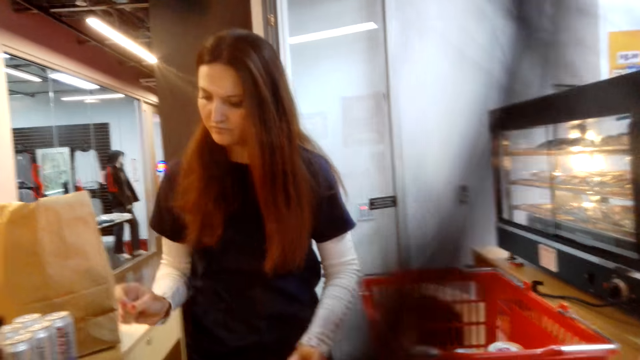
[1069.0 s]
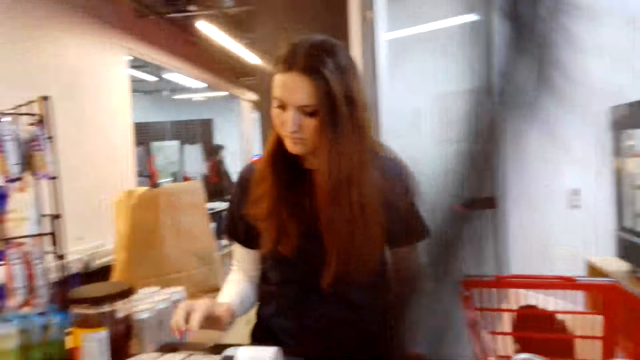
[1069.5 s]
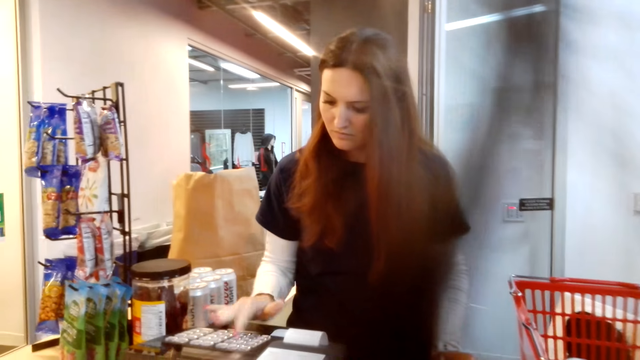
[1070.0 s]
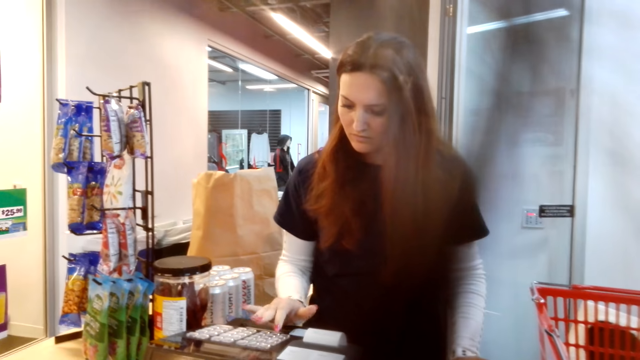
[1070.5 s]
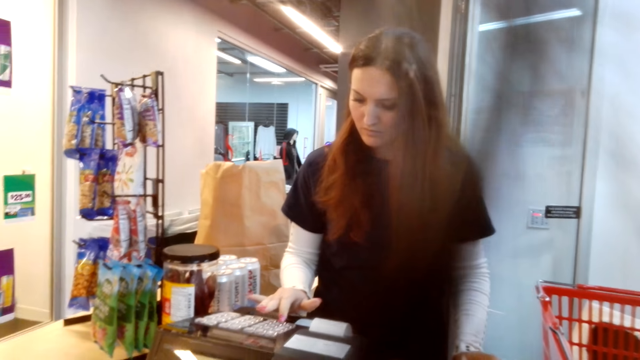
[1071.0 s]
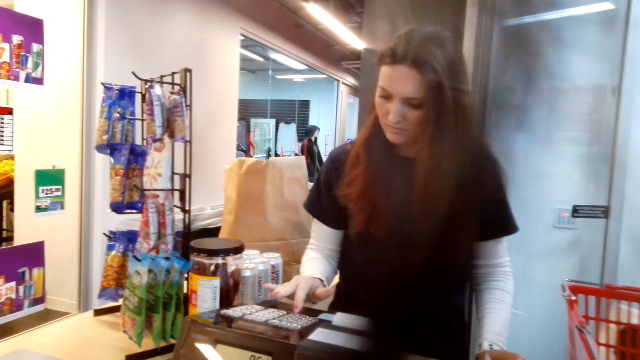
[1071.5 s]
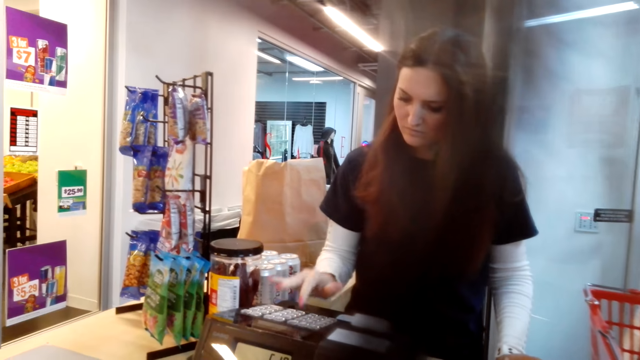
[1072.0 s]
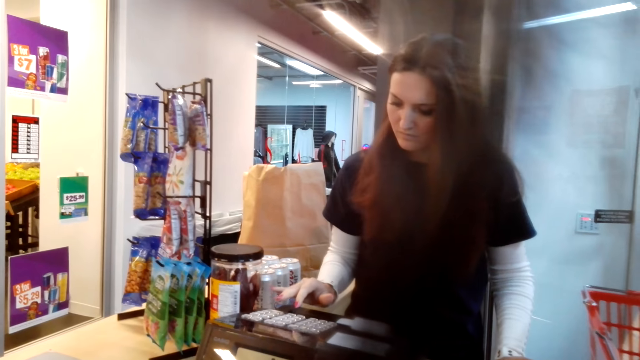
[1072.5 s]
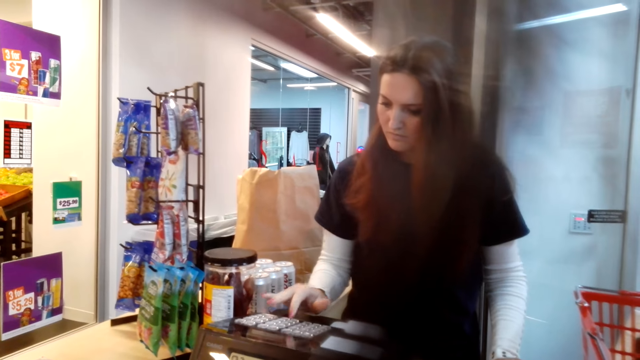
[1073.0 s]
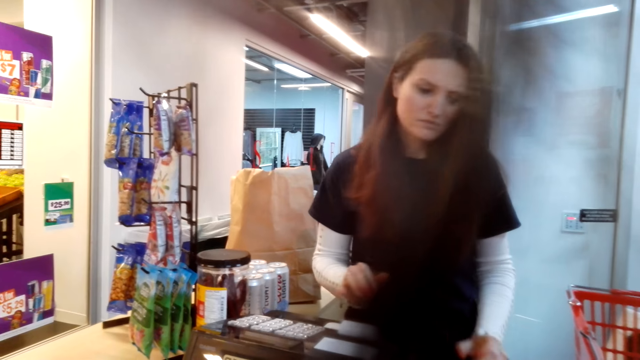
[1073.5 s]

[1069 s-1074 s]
A woman types on the cashier machine. The woman calculates the price.

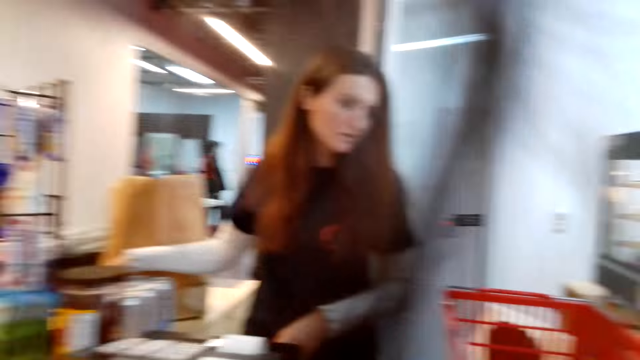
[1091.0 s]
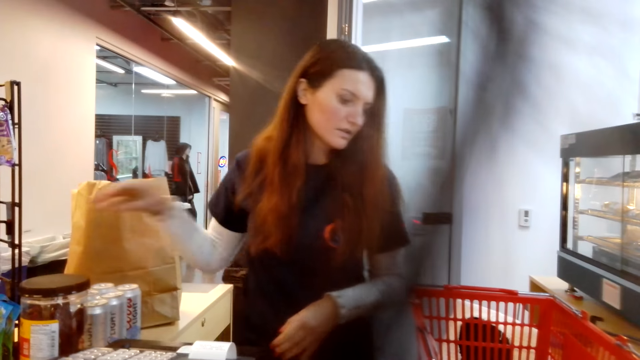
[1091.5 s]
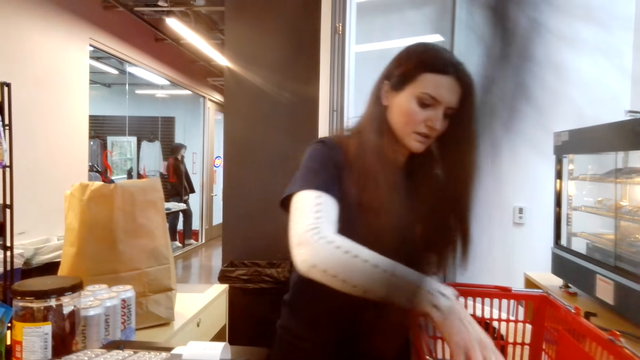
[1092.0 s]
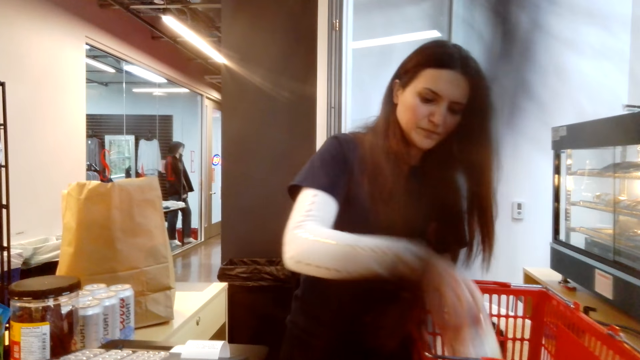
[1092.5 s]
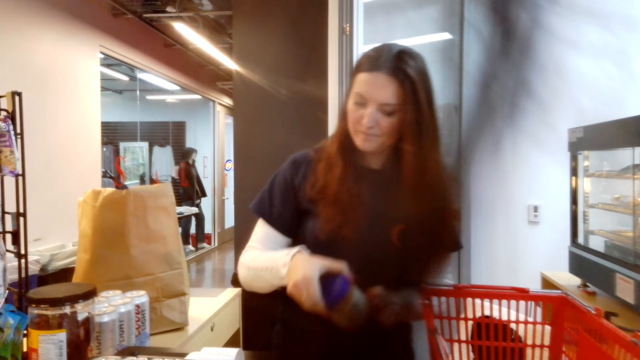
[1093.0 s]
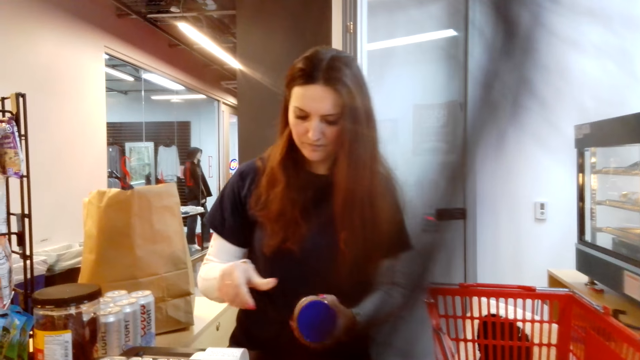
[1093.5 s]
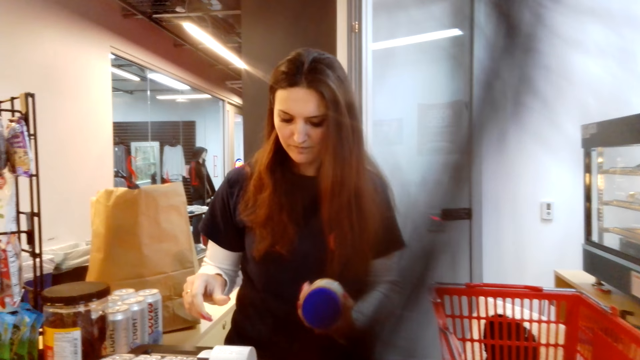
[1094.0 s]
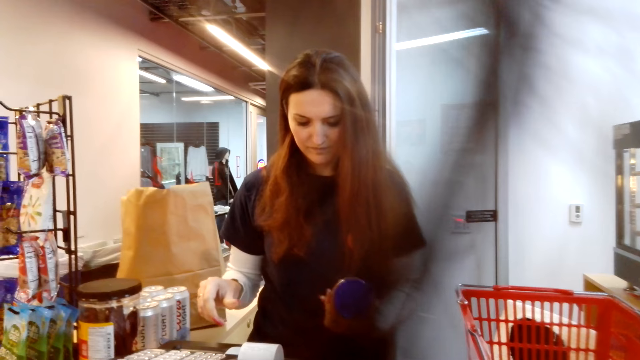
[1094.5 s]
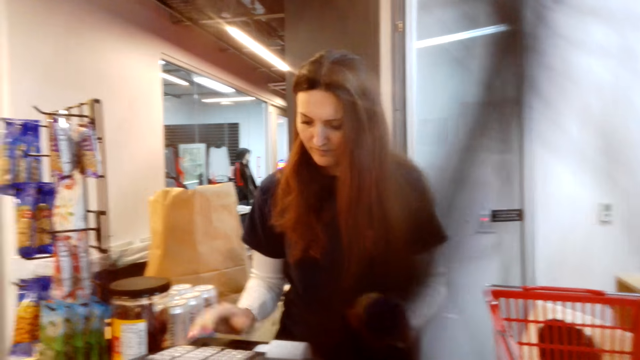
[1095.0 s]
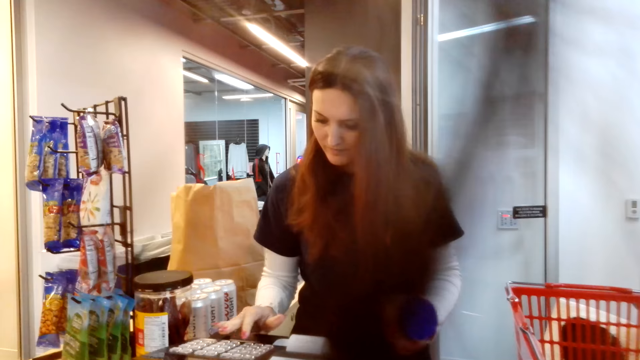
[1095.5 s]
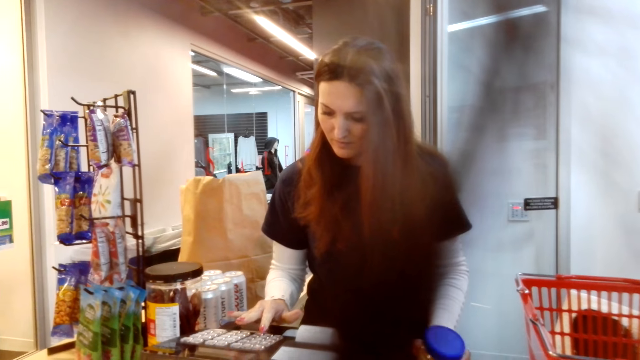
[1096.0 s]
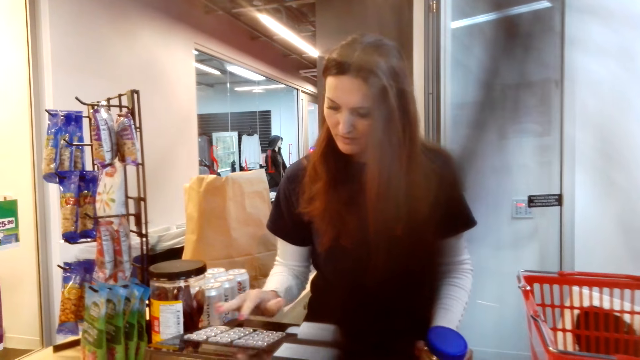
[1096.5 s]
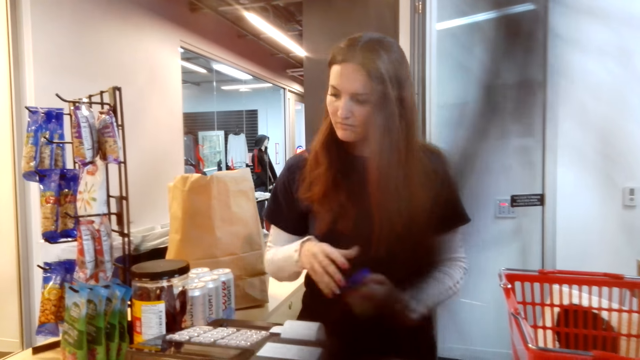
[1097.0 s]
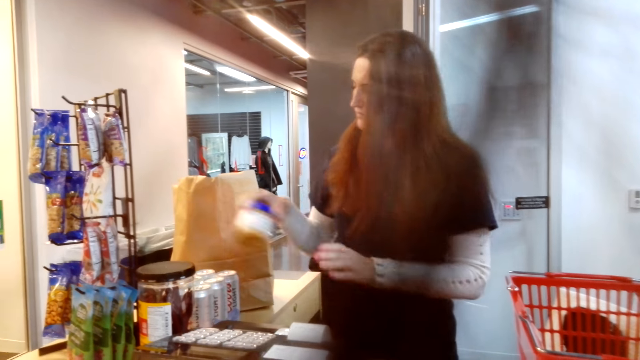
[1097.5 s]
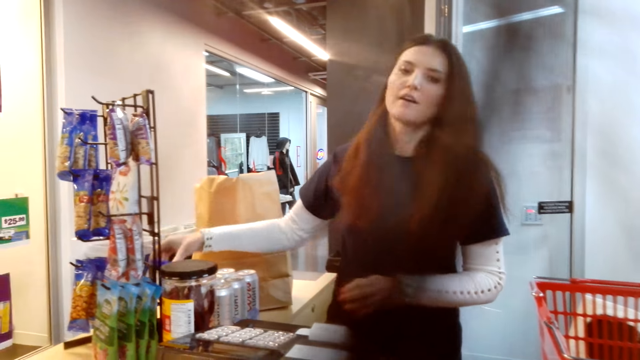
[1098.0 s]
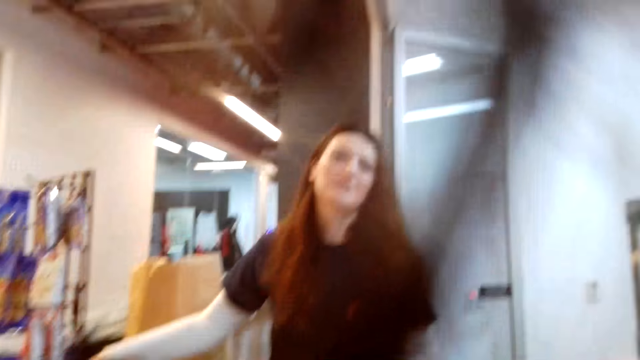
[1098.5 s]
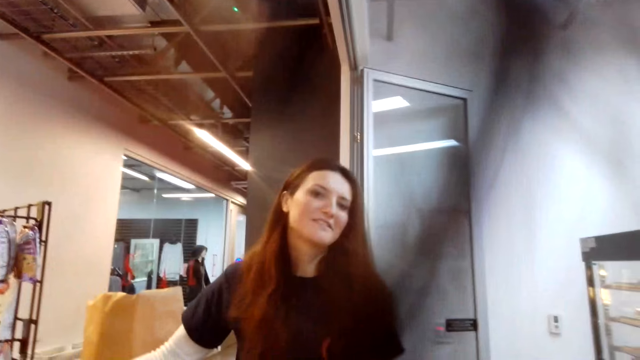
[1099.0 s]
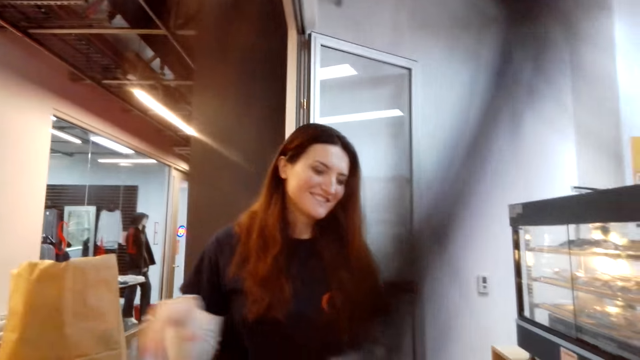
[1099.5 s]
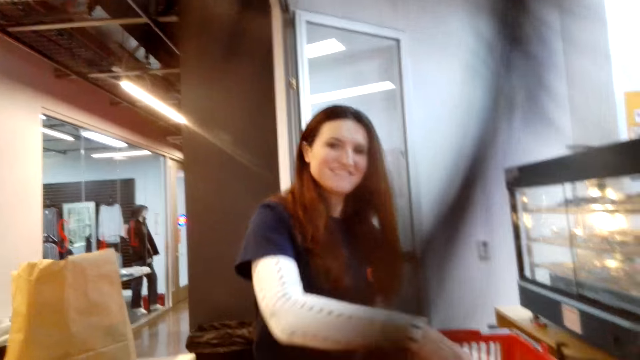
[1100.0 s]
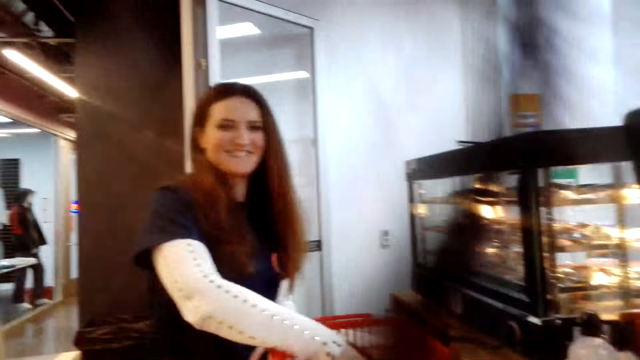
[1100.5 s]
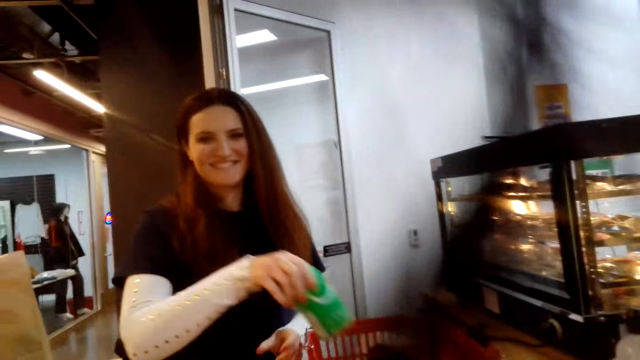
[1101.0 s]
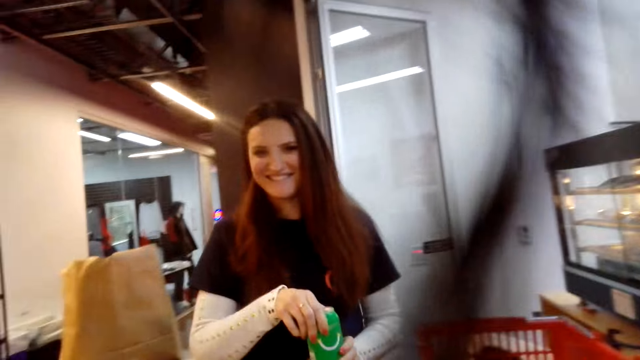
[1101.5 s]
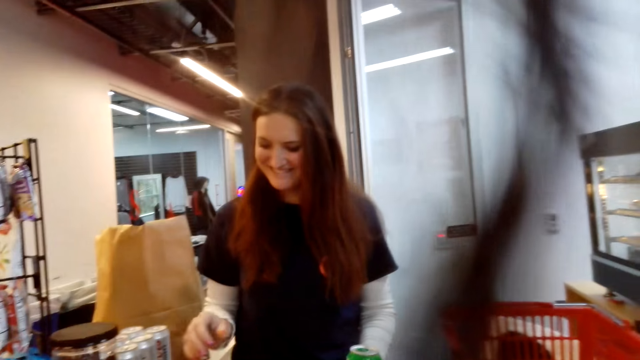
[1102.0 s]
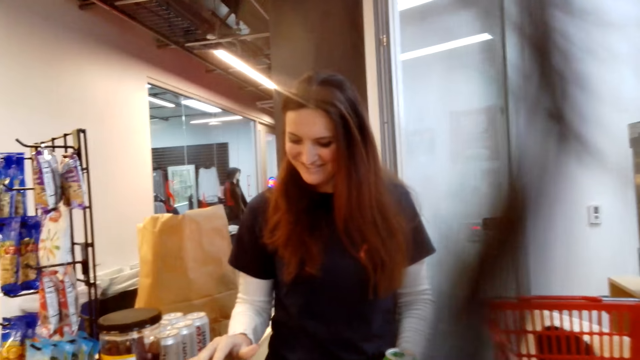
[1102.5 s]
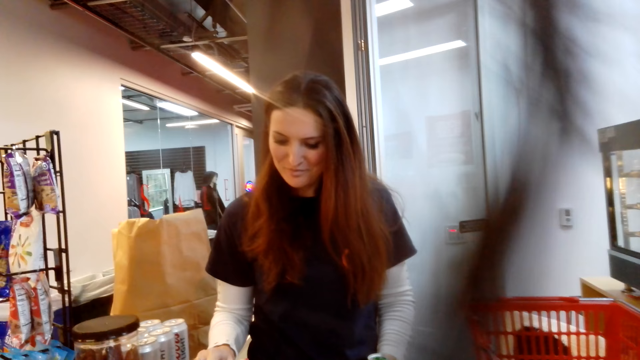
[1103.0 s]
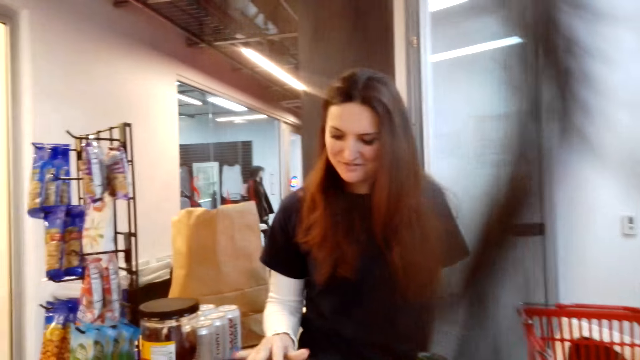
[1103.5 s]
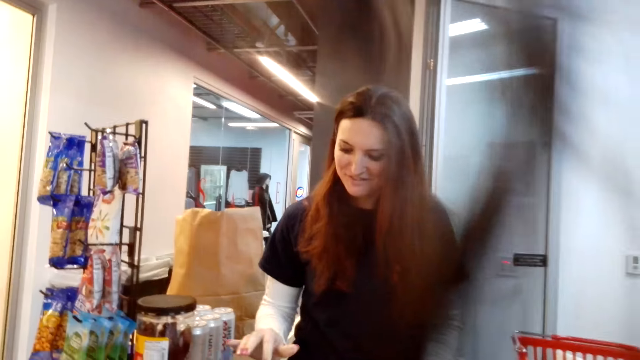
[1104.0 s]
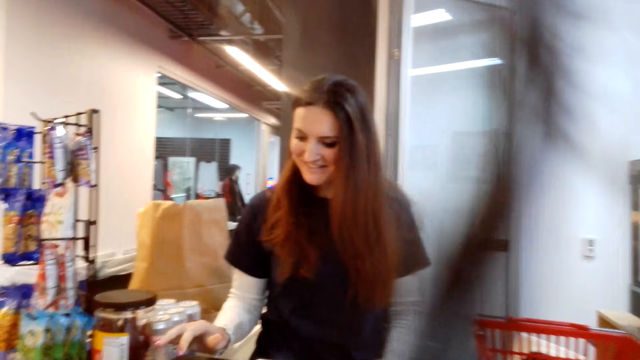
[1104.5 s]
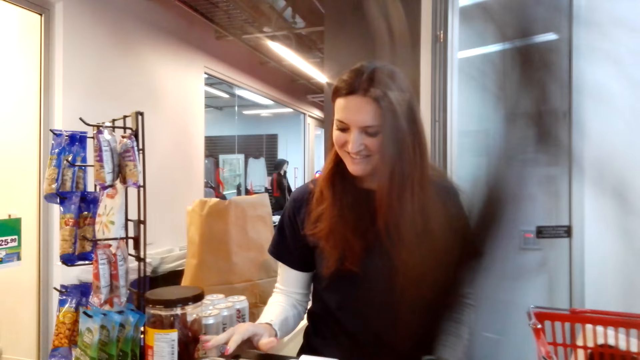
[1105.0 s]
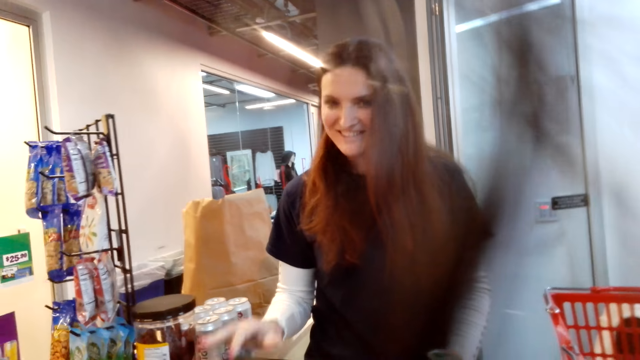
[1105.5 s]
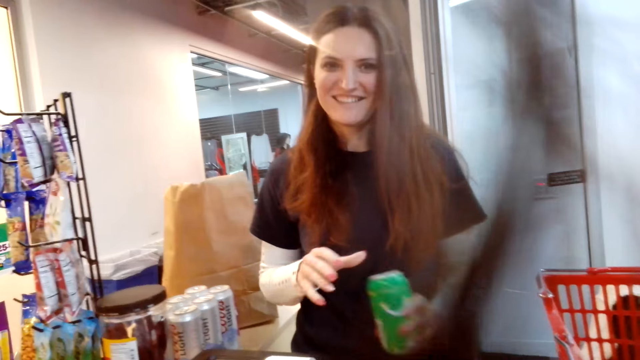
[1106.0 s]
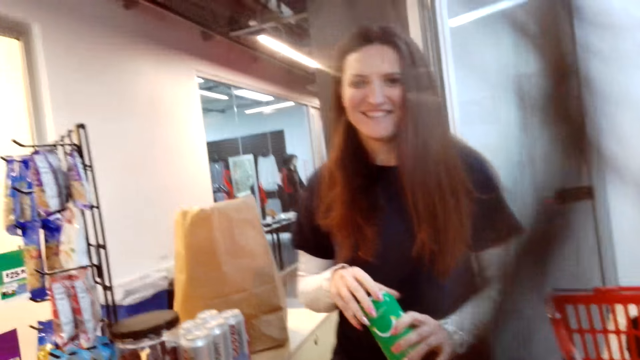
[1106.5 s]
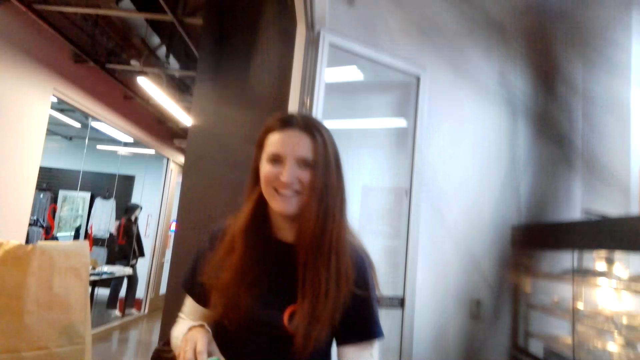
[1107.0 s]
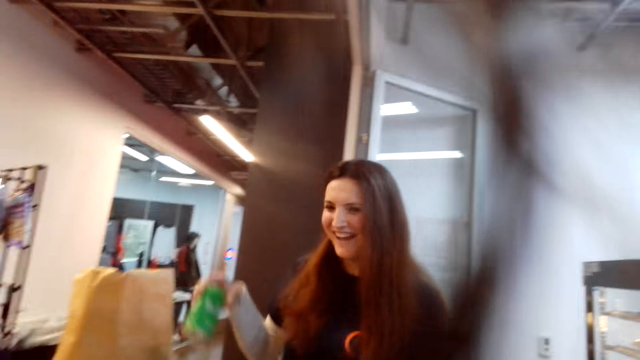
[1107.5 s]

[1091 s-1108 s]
A woman picks something from the basket. She types on the cashier machine. She talks in the store and places the can on the countertop. The camera wearer talks in the store. The woman picks a can of energy drink. She types on the cashier machine.
